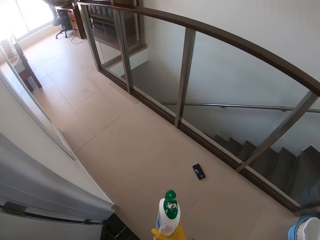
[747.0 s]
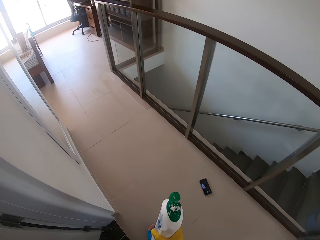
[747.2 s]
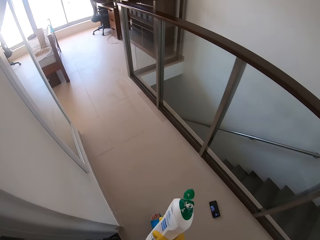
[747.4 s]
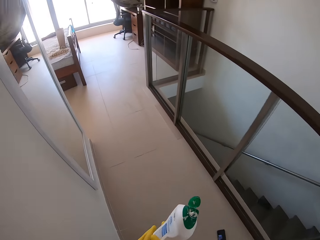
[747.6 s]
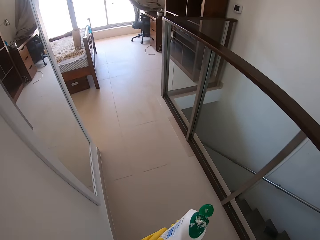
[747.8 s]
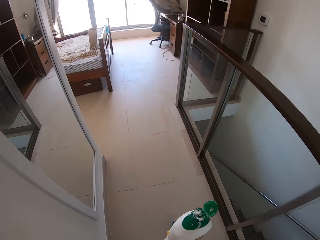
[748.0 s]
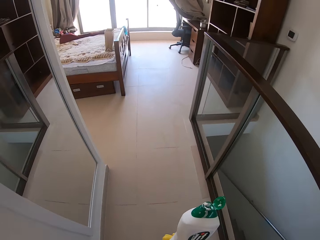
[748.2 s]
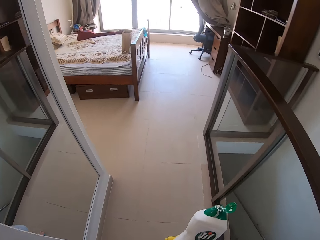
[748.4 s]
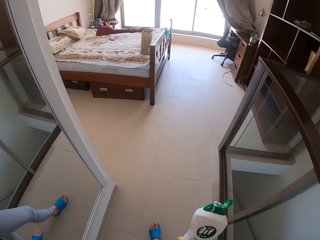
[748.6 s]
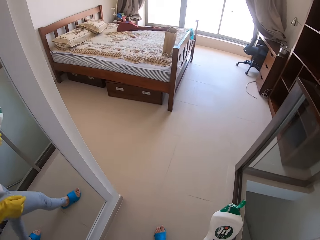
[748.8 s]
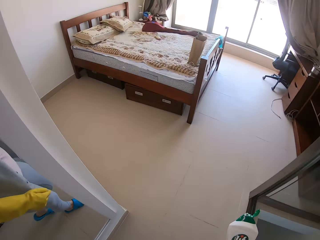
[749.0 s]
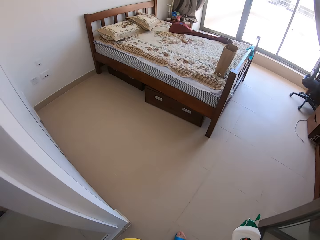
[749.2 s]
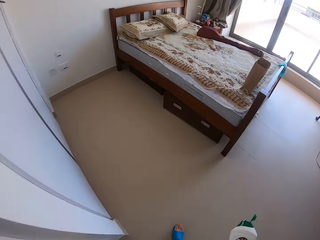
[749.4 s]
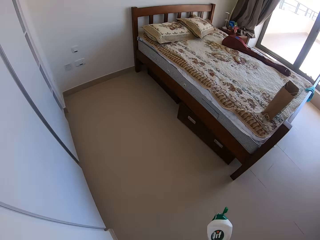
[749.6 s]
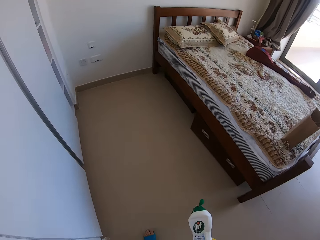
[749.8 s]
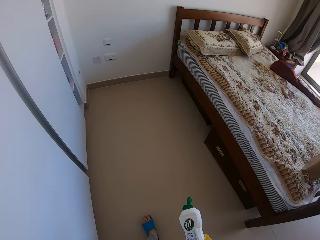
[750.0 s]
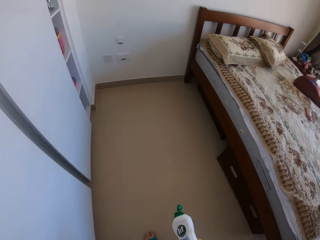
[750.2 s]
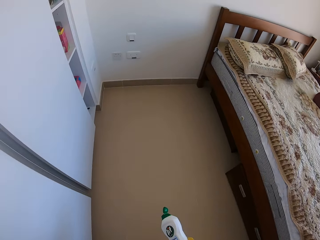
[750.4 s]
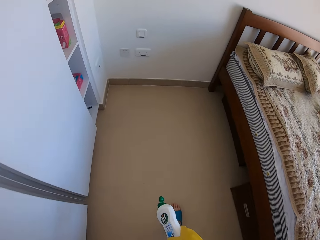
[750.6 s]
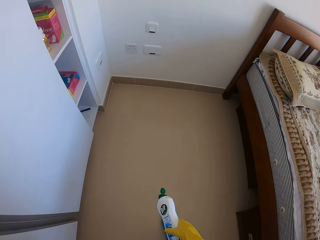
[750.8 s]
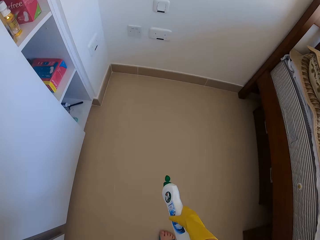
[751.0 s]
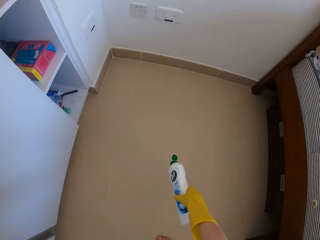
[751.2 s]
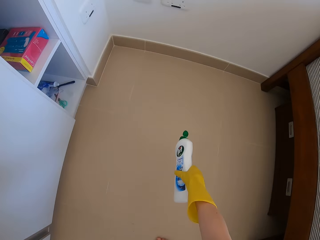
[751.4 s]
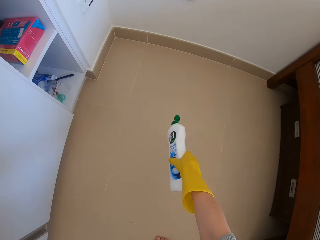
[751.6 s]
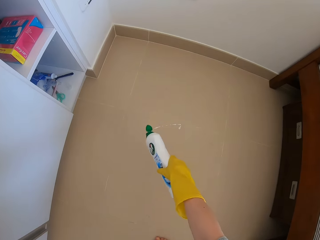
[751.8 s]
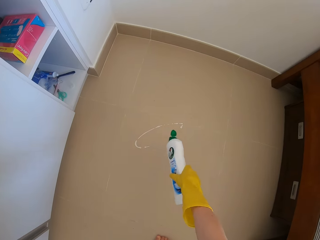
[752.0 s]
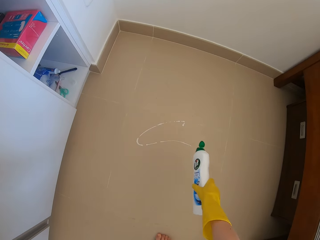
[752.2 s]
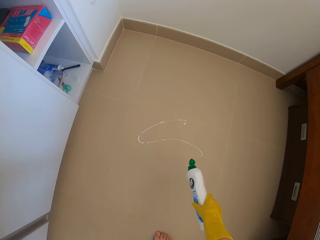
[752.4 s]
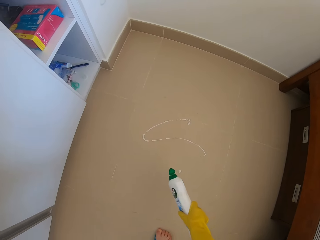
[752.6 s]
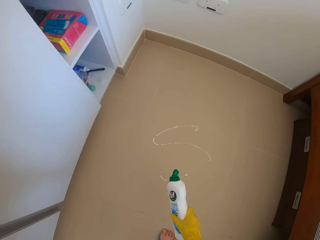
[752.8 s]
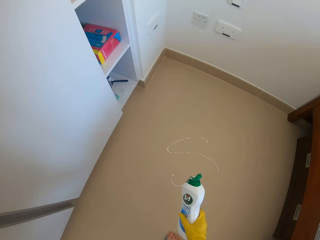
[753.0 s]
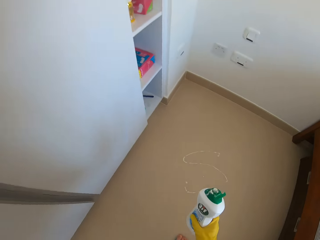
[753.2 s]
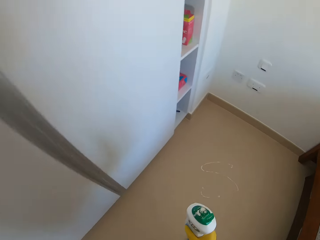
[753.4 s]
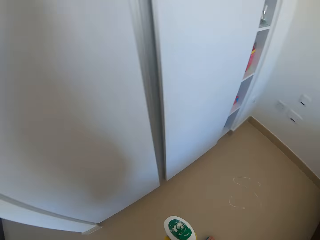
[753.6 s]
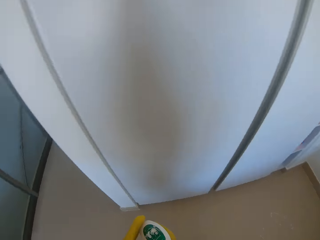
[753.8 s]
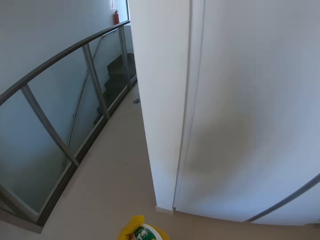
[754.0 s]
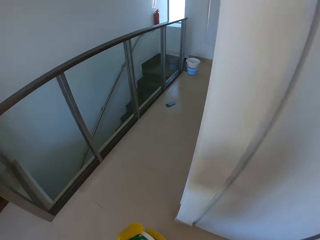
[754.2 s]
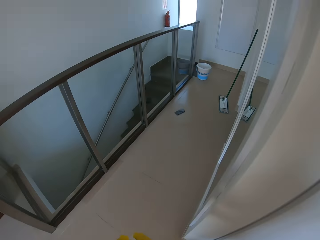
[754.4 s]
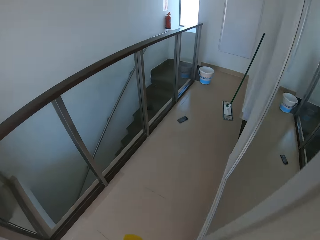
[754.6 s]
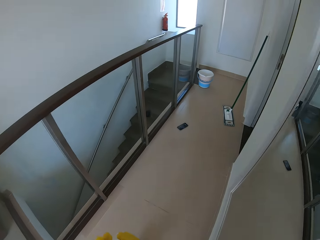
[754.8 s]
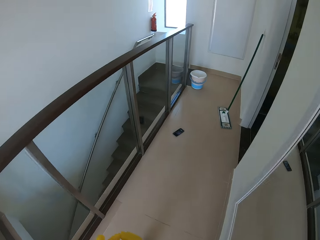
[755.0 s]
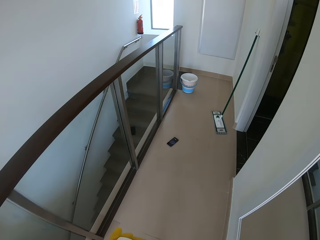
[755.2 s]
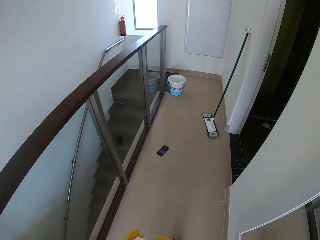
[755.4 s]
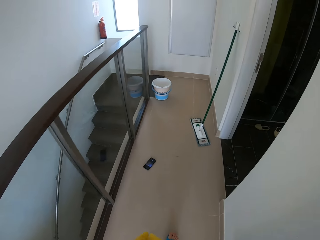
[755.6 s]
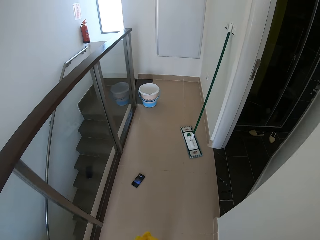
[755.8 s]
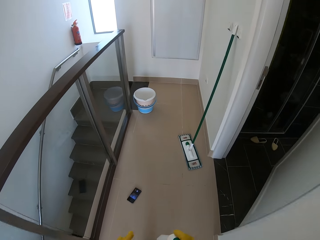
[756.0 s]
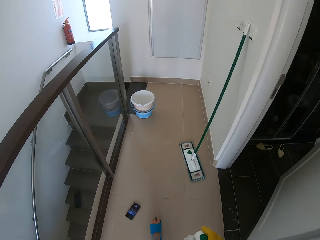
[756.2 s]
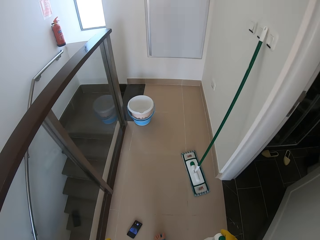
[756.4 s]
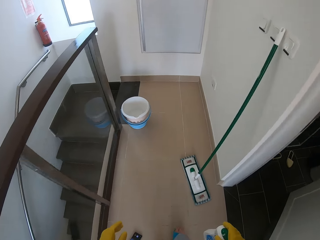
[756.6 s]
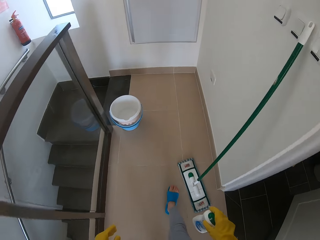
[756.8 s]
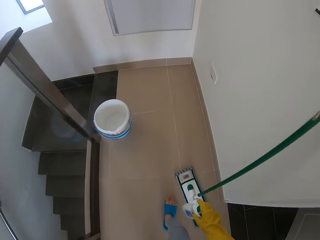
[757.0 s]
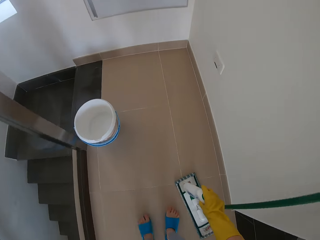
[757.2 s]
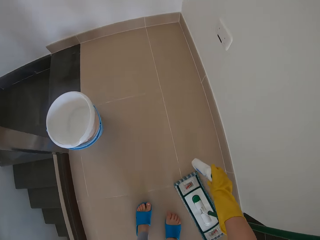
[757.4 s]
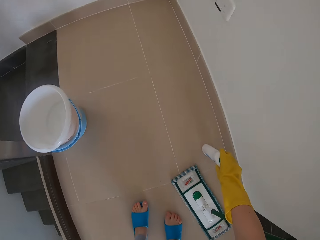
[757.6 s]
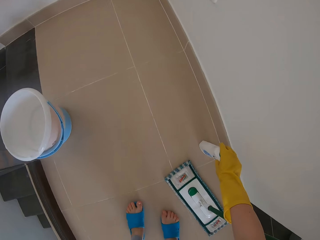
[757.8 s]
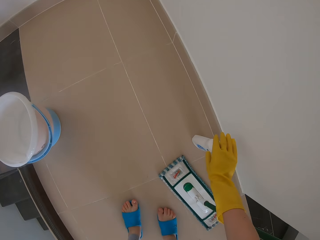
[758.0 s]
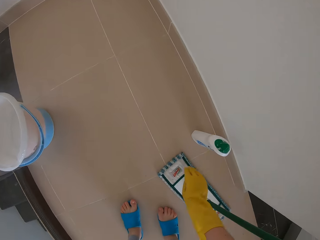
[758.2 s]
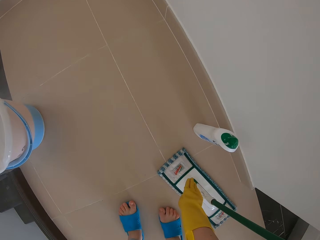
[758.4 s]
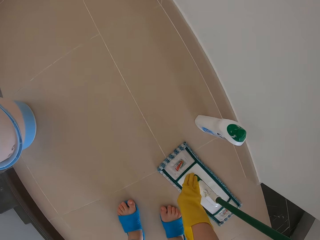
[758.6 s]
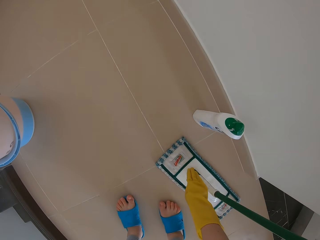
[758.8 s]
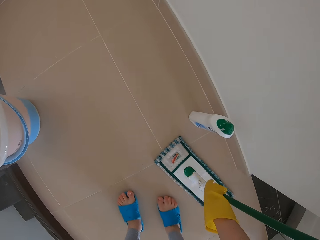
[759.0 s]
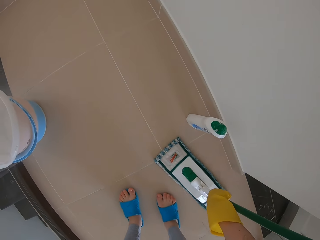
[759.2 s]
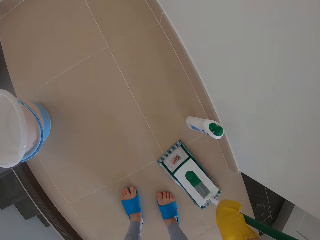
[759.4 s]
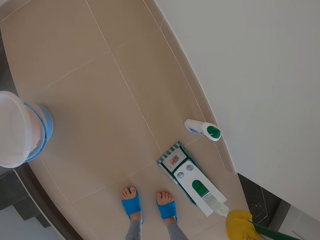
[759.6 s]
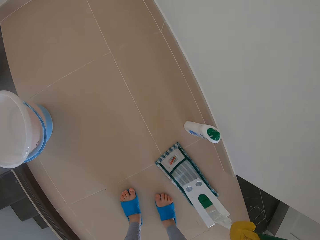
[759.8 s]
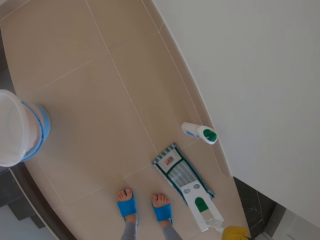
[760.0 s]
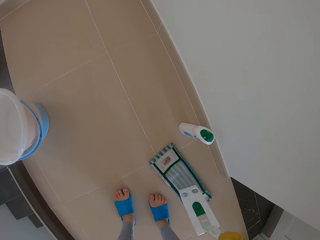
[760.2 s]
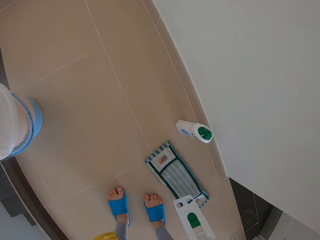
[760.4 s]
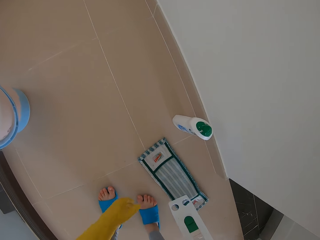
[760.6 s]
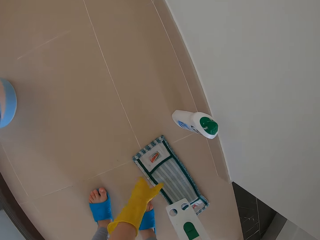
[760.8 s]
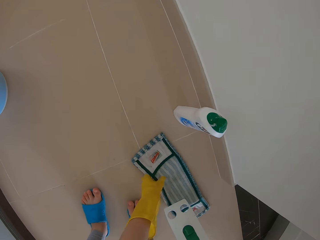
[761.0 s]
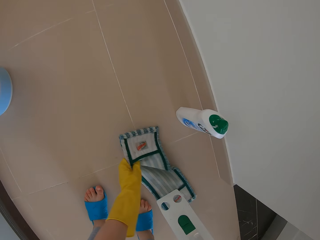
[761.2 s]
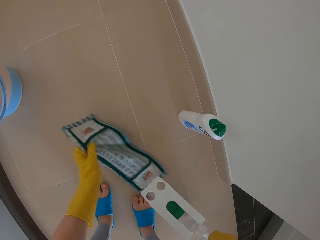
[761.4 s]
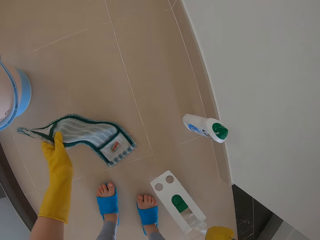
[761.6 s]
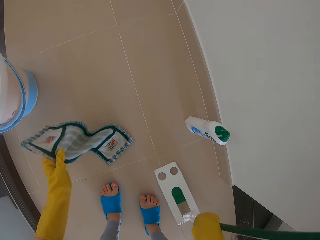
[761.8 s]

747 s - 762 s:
The camera wearer moves to the bedroom. They pour the detergent on the floor. They walk on the corridors. They put the detergent bottle on the floor. They take the mop and open the push broom.

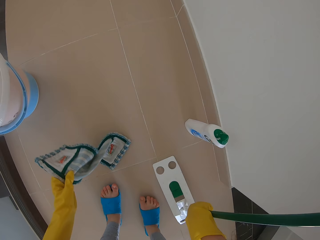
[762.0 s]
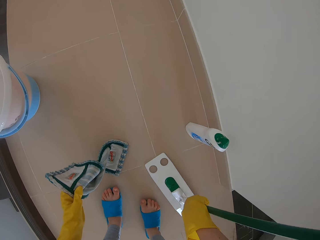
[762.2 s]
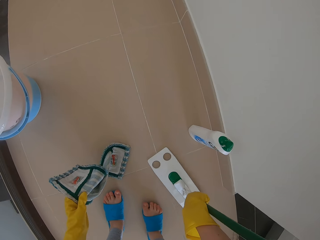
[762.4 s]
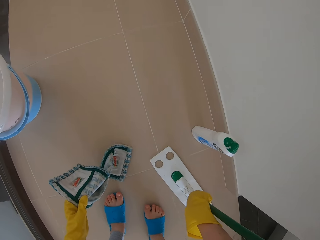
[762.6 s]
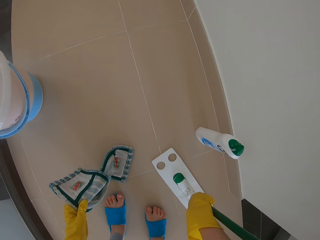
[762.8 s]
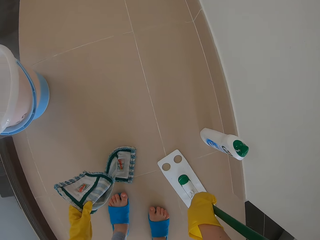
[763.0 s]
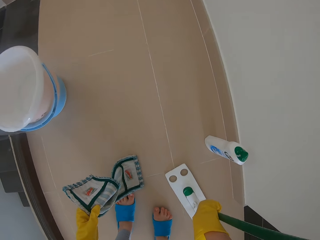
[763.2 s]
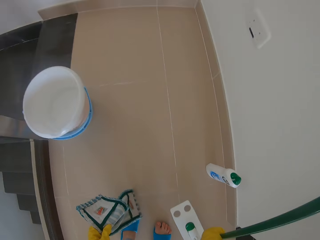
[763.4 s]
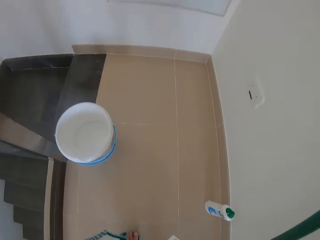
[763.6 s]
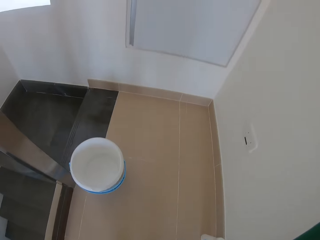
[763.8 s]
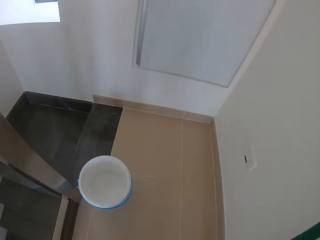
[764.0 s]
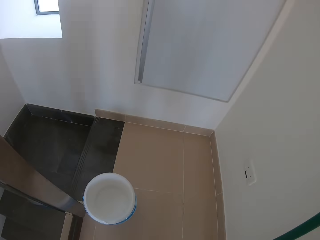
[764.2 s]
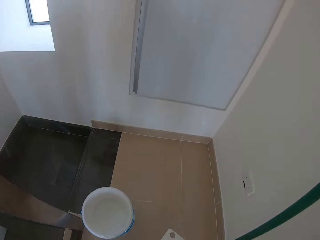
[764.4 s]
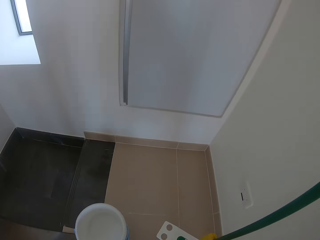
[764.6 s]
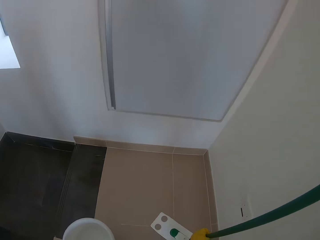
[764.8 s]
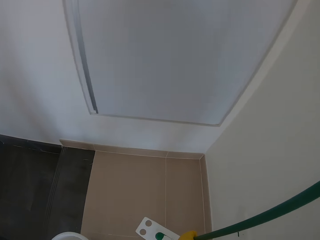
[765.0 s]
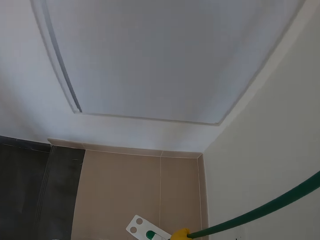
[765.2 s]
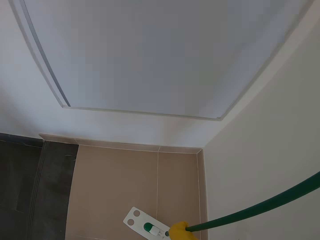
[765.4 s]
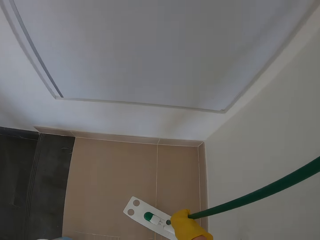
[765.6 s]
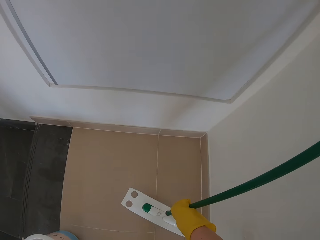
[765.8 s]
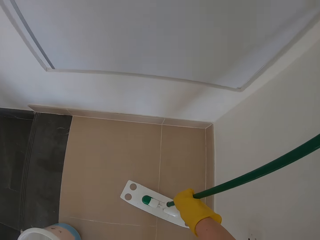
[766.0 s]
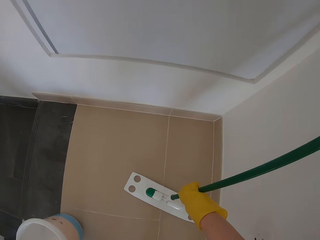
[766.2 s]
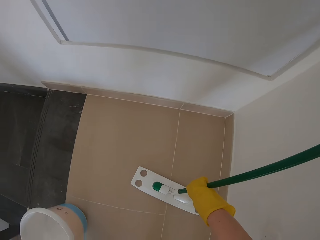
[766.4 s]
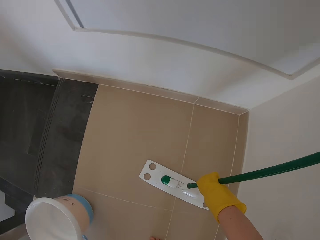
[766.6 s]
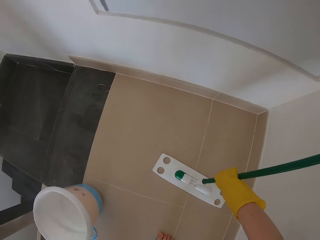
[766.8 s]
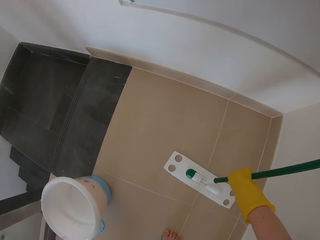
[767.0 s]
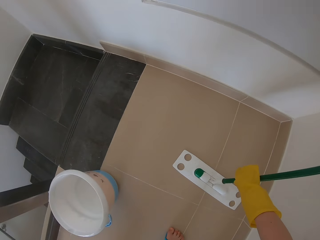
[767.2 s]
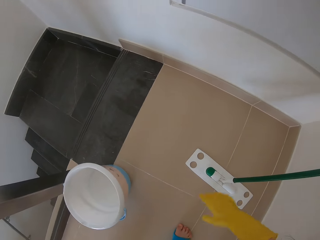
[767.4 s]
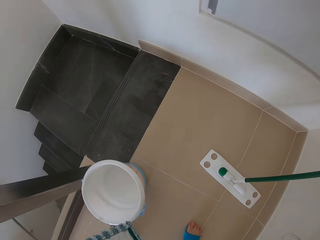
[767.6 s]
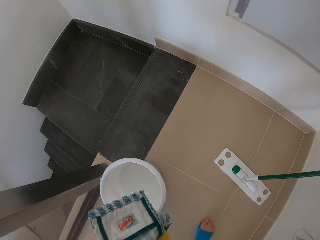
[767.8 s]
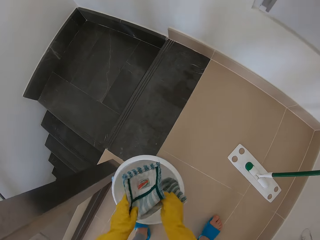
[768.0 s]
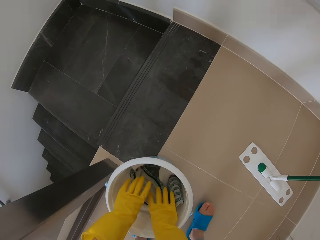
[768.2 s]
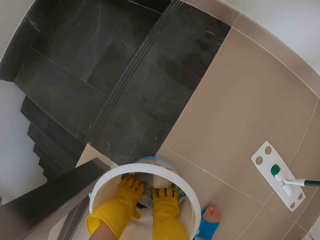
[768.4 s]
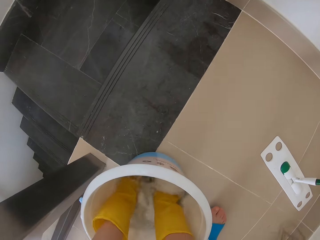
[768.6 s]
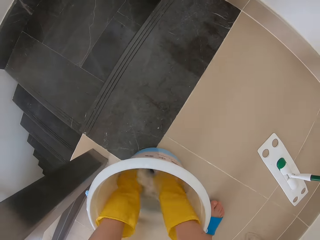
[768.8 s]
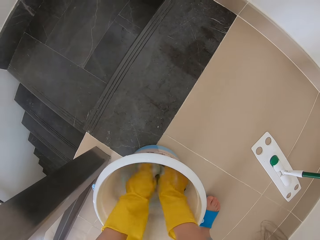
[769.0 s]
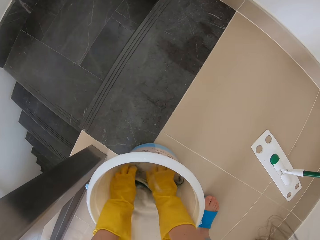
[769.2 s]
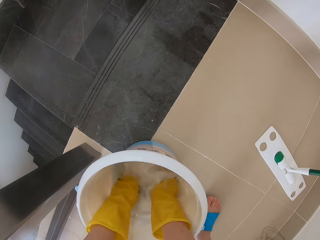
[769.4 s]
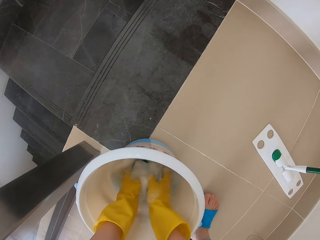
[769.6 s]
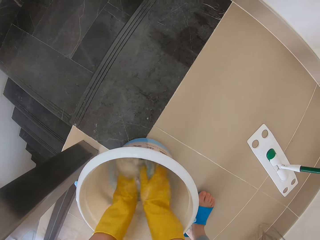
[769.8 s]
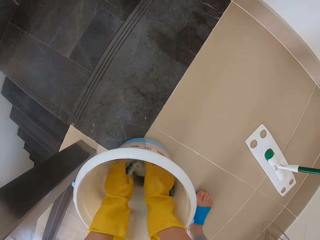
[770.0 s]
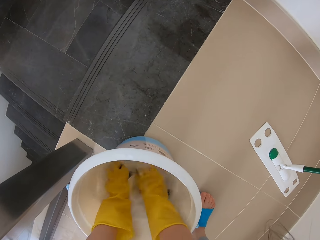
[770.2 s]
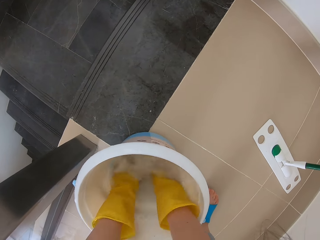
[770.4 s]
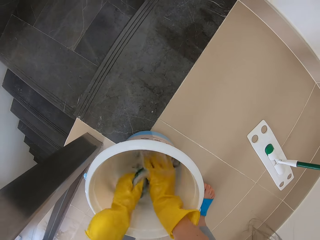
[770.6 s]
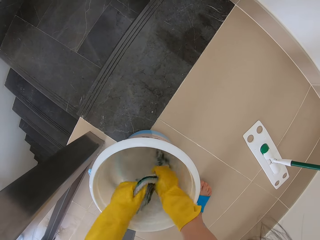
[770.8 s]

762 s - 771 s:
The camera wearer dips the cloth in the water.
